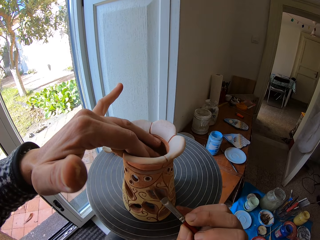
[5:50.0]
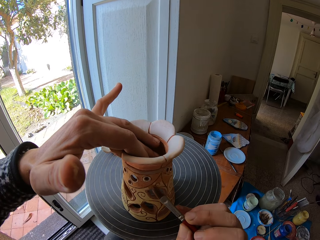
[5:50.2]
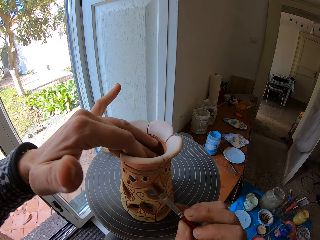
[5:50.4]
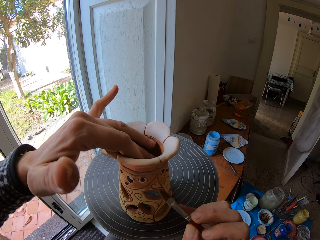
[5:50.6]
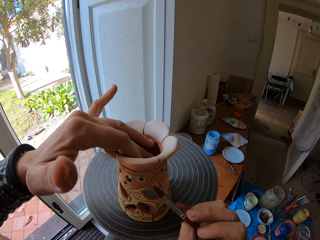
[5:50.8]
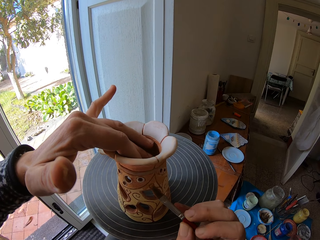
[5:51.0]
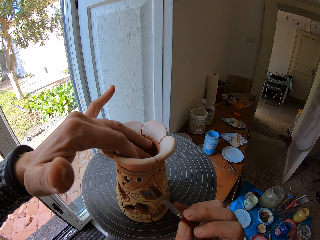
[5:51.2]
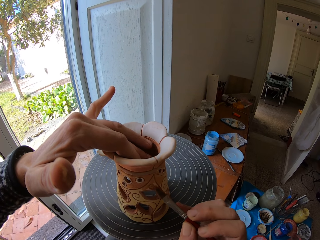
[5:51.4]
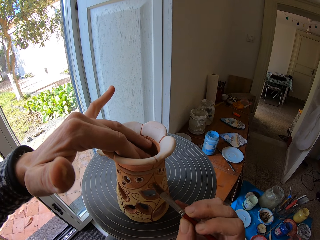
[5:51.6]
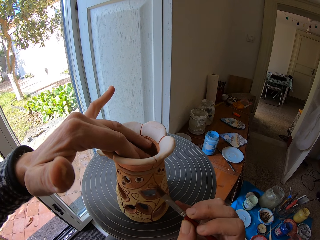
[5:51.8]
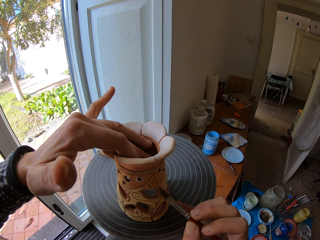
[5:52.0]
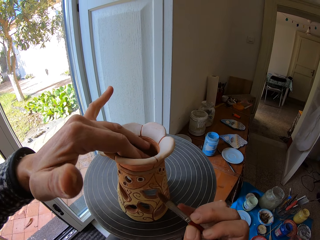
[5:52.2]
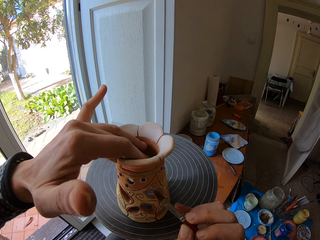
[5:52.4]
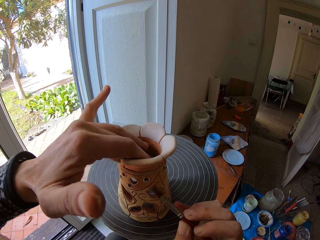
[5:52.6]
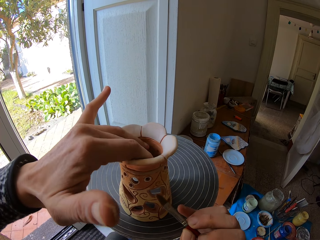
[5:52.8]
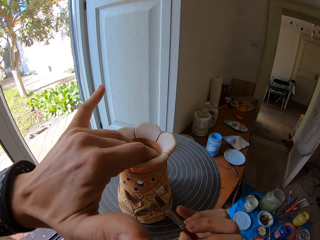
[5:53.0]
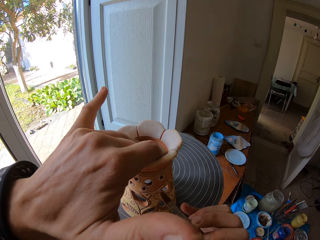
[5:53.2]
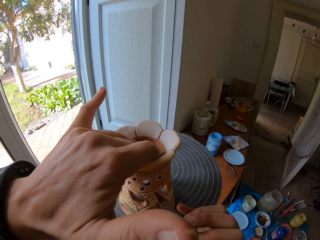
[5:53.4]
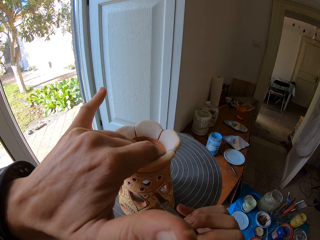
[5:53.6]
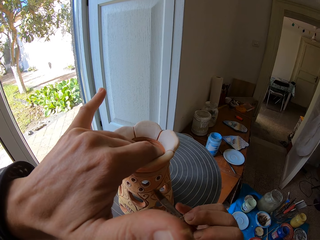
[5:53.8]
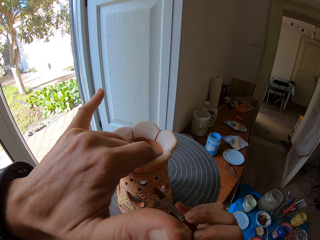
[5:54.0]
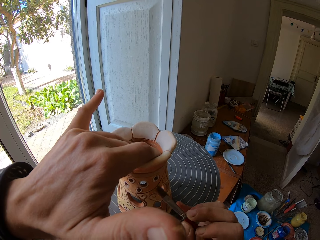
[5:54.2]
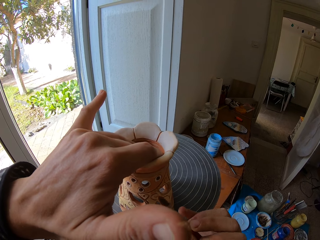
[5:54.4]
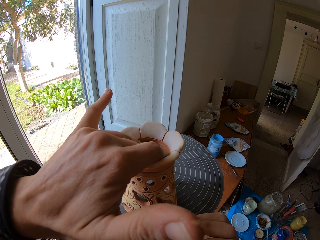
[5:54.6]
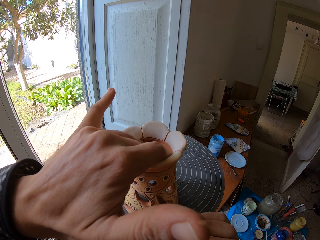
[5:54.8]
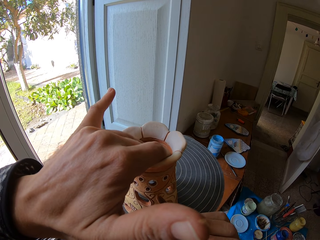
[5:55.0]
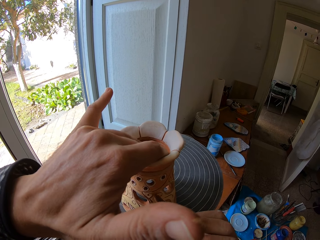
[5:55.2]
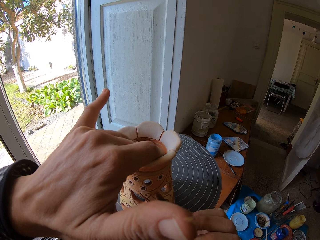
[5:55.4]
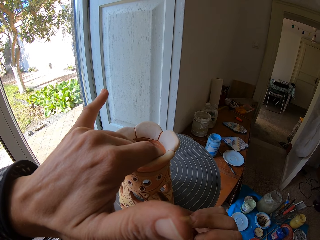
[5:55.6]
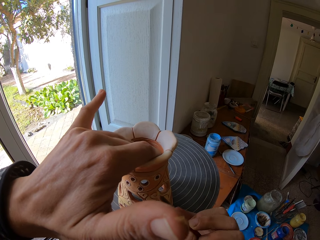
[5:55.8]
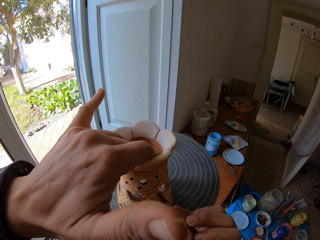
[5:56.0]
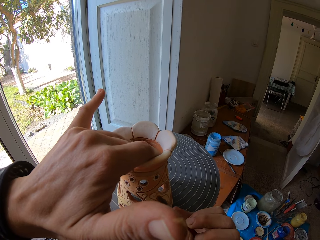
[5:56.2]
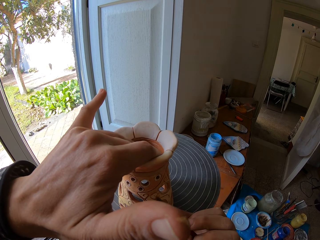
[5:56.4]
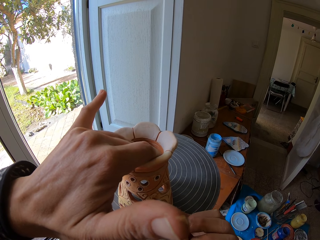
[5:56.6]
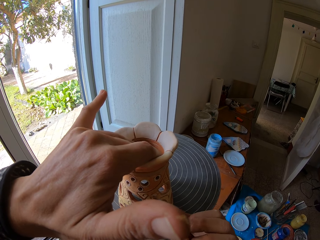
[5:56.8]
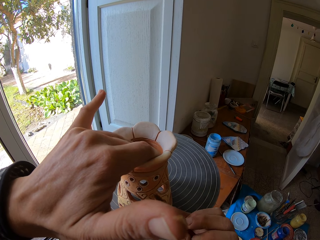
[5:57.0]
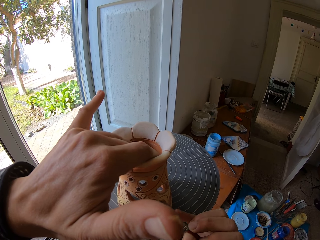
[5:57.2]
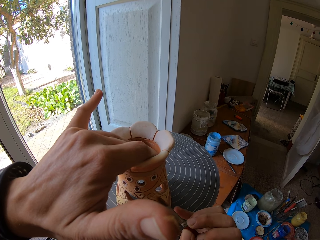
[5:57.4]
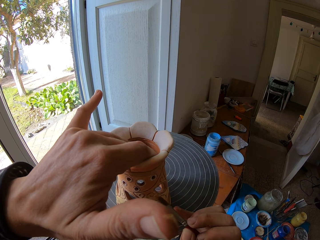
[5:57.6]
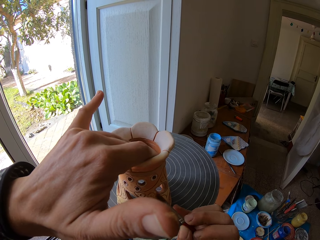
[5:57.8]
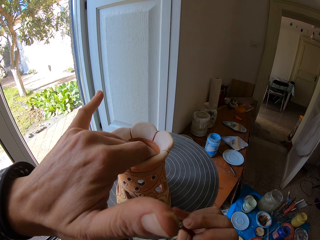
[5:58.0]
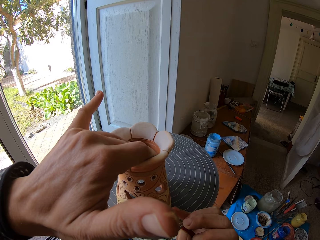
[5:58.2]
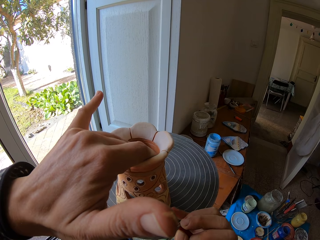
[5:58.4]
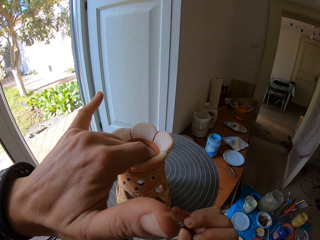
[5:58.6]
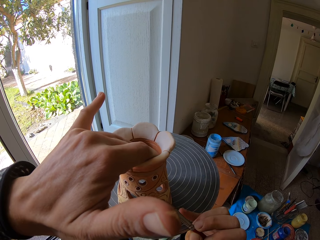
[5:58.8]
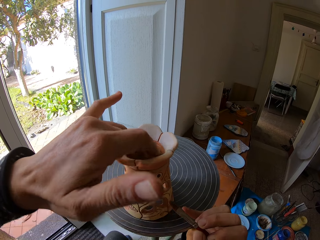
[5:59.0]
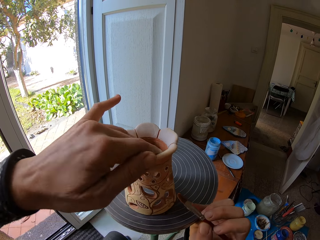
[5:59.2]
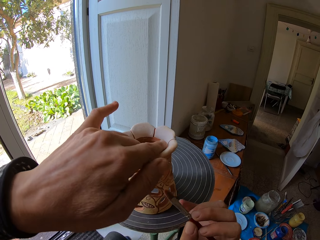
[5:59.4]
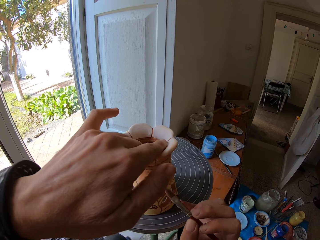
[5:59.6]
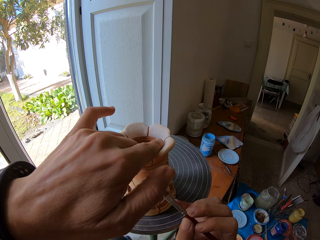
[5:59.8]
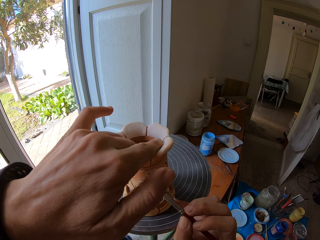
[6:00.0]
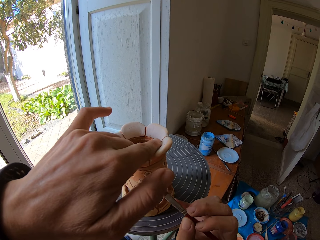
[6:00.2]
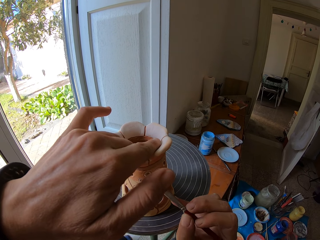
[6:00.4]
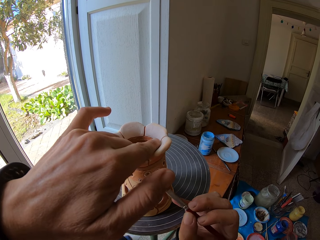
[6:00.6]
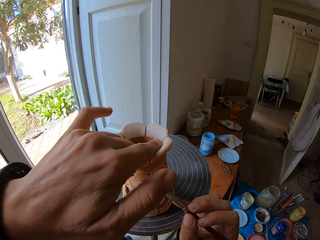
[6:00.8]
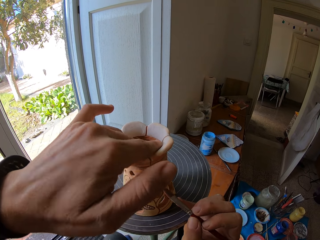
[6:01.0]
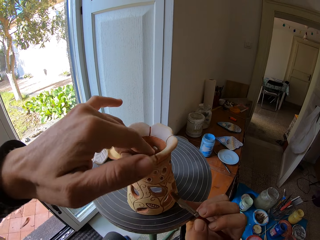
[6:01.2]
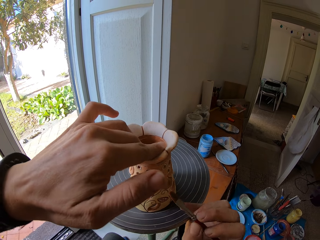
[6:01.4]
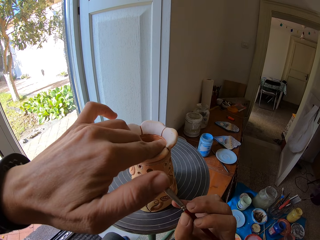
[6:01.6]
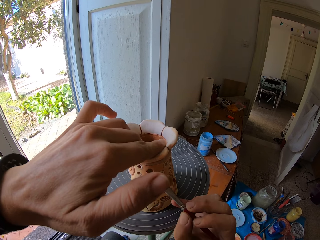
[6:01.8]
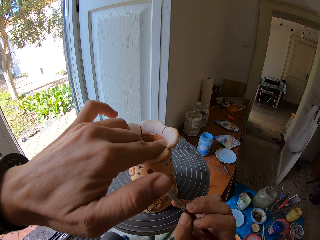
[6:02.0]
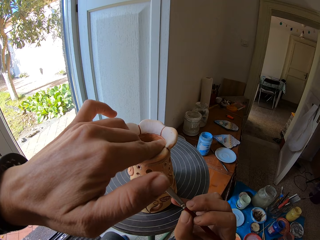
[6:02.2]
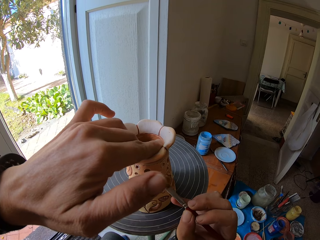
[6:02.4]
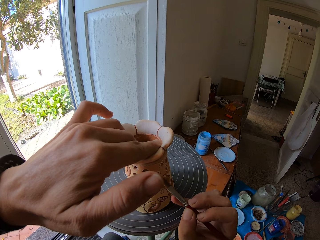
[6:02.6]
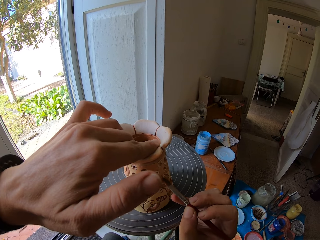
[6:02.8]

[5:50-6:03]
The camera wearer adjusts the pottery vase on the pottery wheel with his left hand. He adjusts the pottery vase again. He turns the vase. He adjusts the pottery vase on the pottery wheel with his left hand.

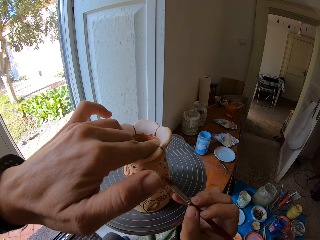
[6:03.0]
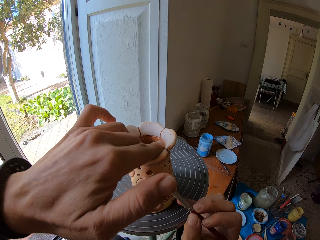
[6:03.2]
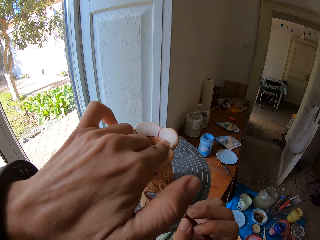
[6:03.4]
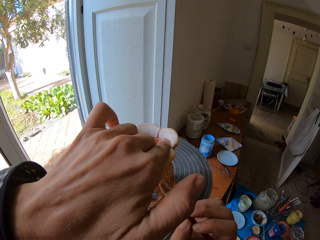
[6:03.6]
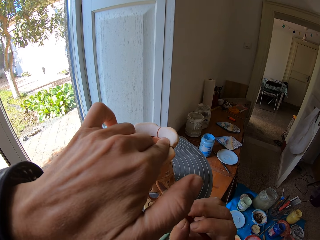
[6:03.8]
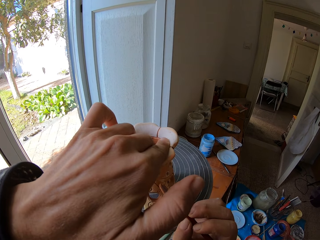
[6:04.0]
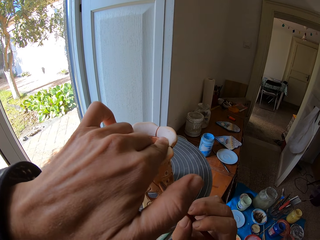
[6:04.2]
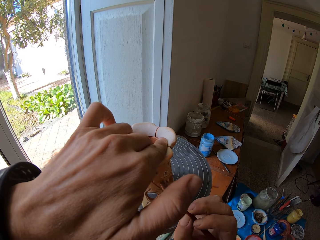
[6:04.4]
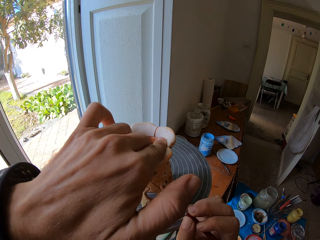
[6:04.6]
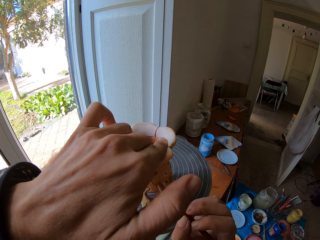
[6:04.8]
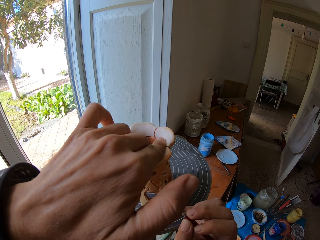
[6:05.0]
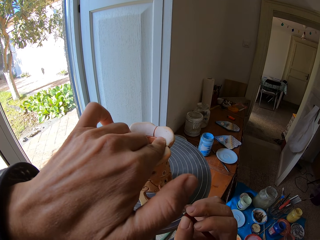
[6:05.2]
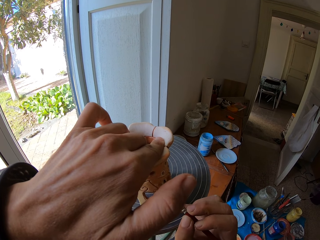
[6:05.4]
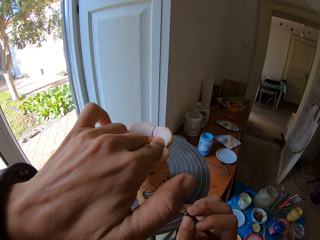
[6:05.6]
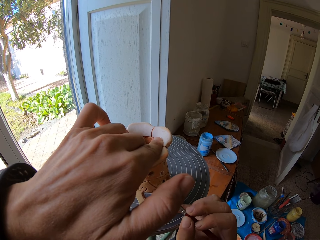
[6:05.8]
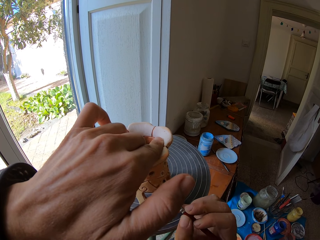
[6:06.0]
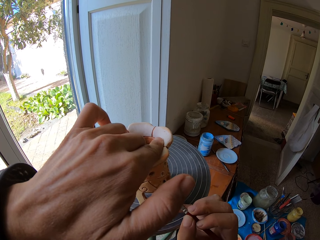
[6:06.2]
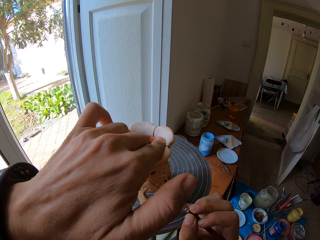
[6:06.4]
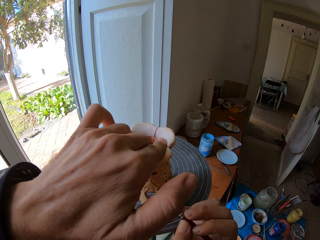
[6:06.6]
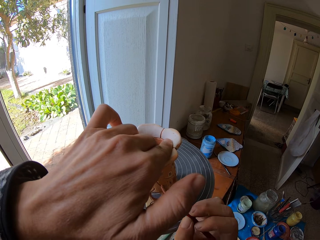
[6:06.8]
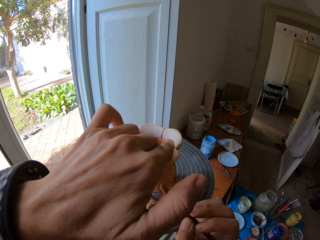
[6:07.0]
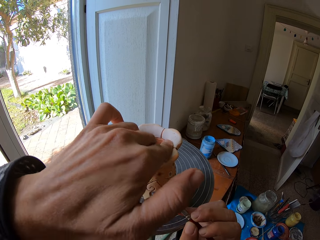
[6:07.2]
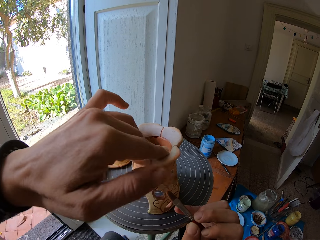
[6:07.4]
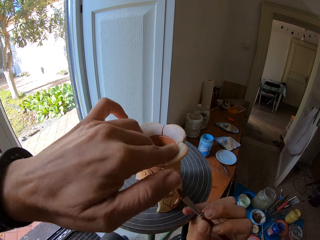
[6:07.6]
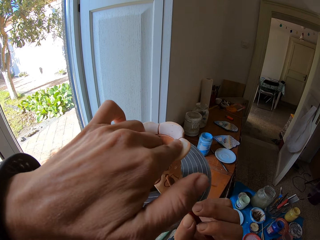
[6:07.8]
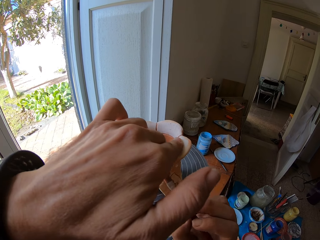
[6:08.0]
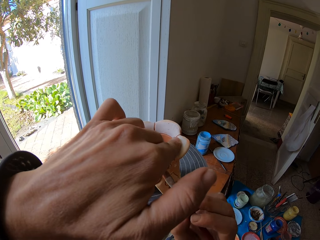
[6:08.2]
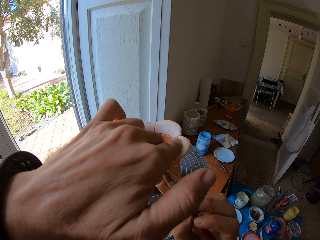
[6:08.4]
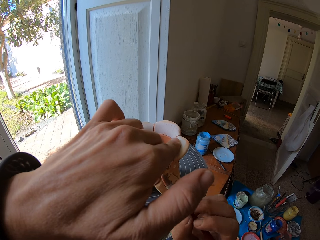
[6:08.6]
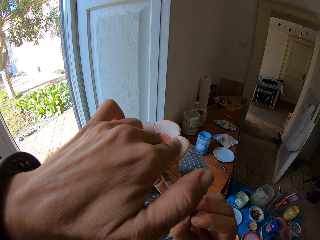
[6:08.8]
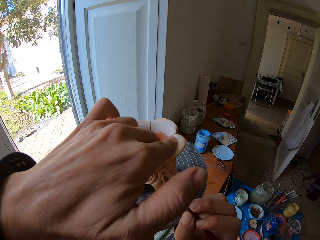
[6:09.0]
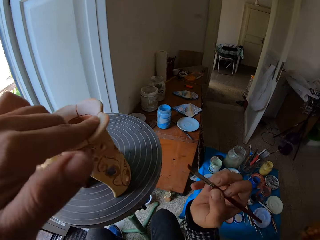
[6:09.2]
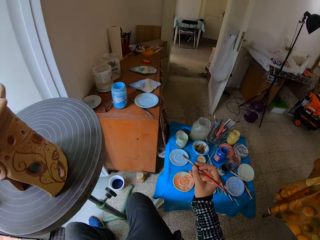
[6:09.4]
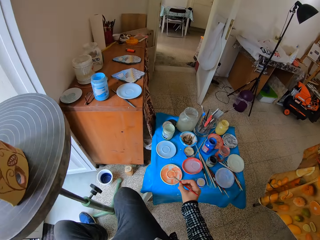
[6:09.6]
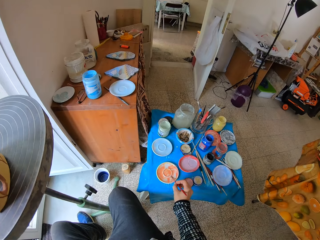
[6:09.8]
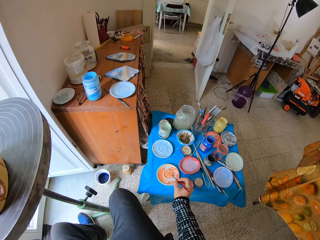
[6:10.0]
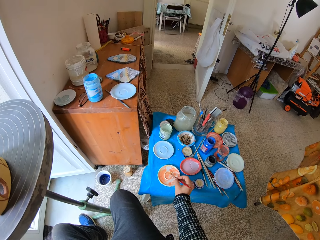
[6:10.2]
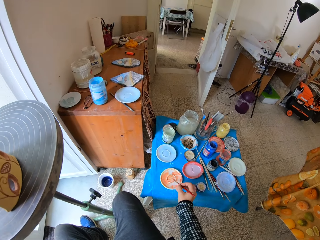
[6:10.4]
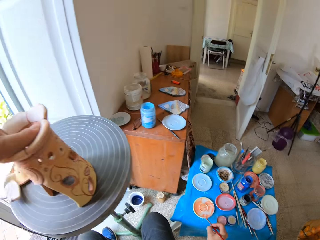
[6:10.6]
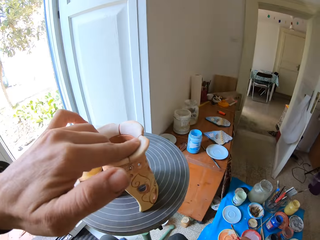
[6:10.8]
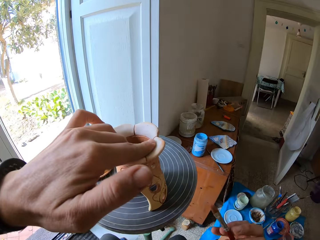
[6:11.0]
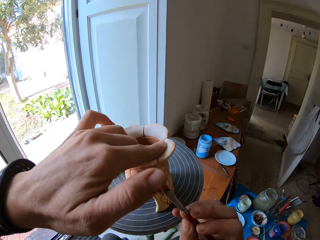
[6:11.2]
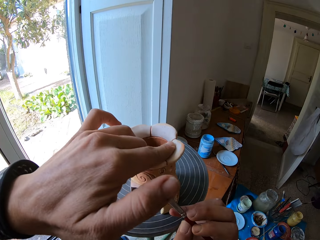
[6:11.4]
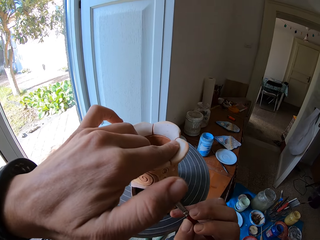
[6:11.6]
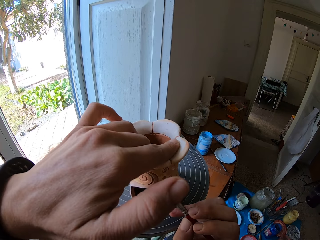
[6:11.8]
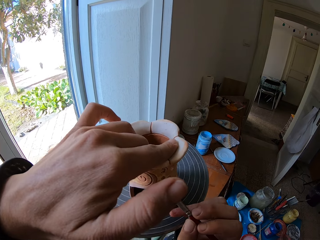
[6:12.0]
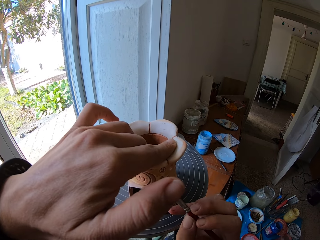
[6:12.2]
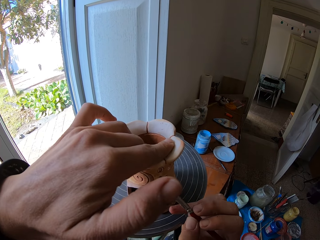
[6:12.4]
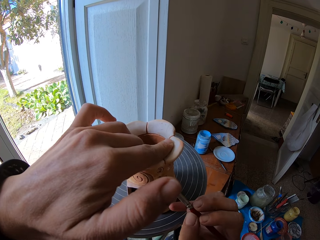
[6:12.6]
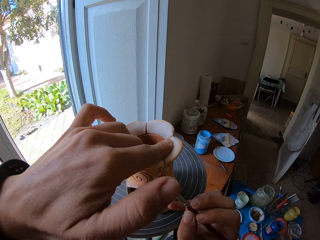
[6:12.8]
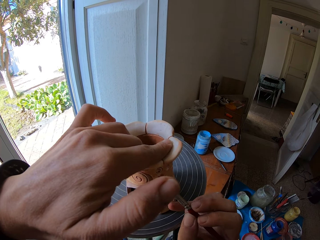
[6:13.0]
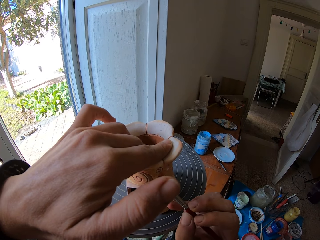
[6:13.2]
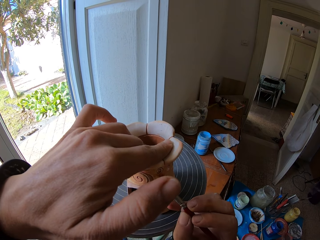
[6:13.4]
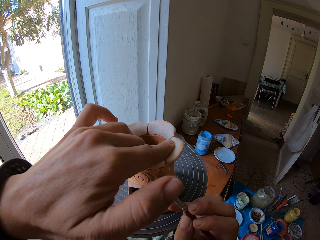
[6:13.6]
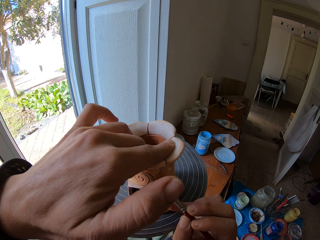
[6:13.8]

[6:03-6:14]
The camera wearer paints. He adjusts the pottery vase on the pottery wheel with his left hand. He rubs the paintbrush in the paint on the art plate with his right hand. He paints the pottery vase with the paintbrush in his right hand.
